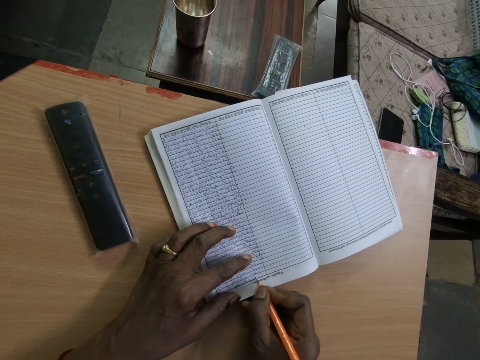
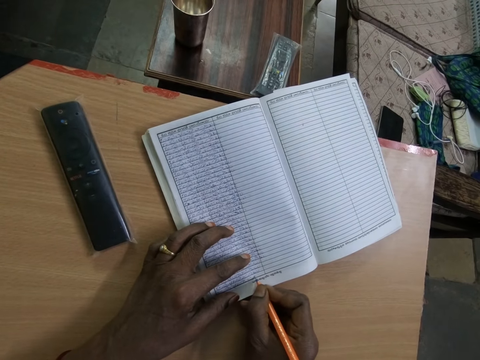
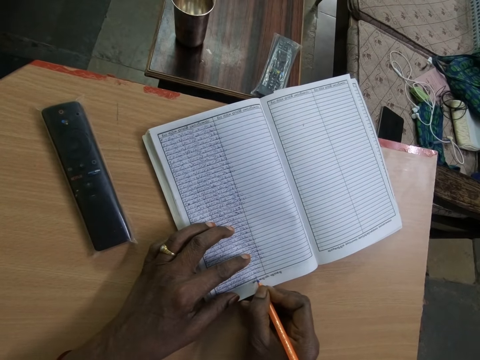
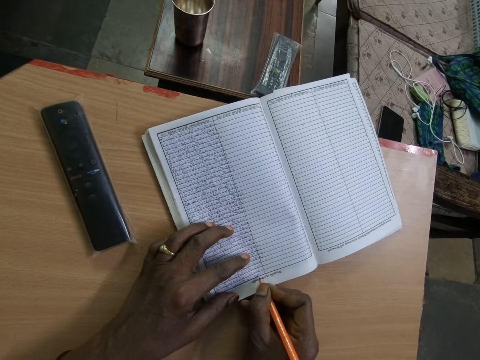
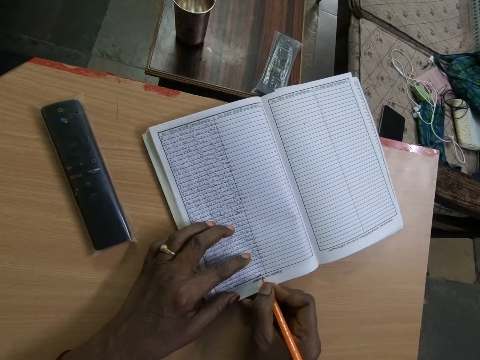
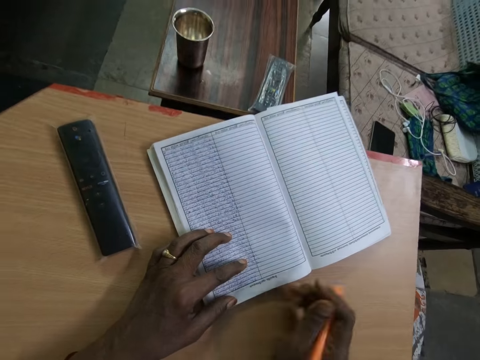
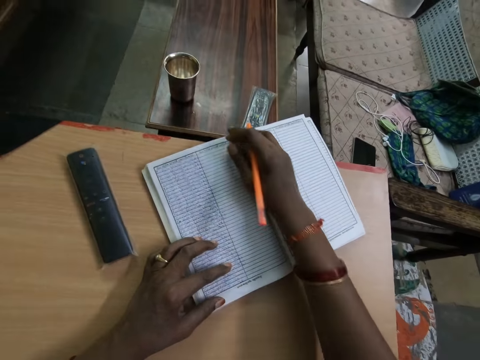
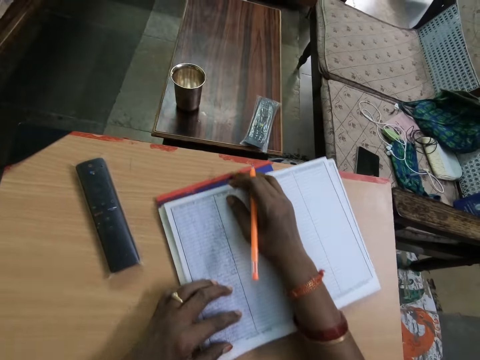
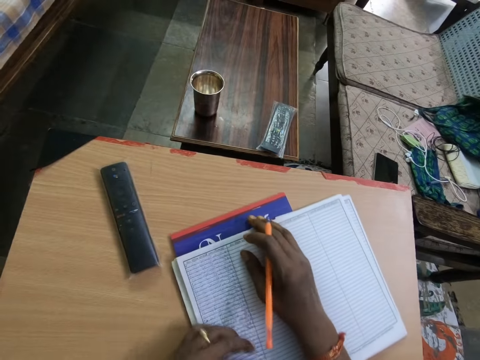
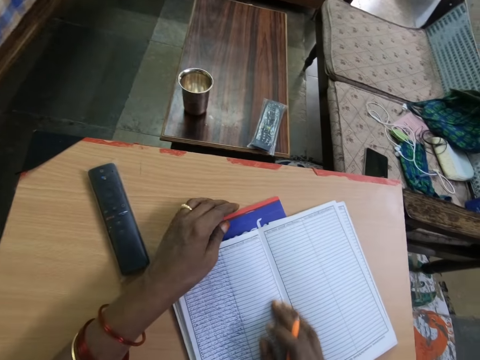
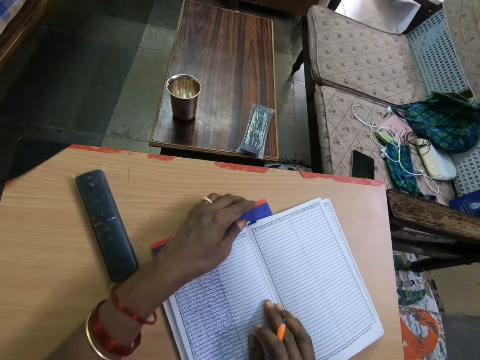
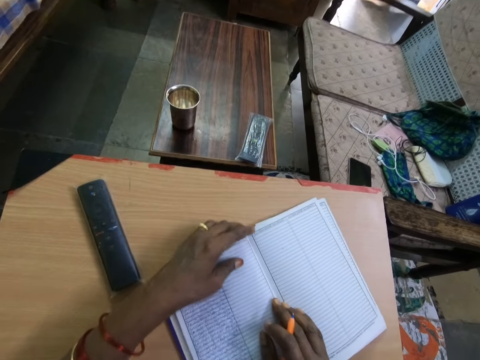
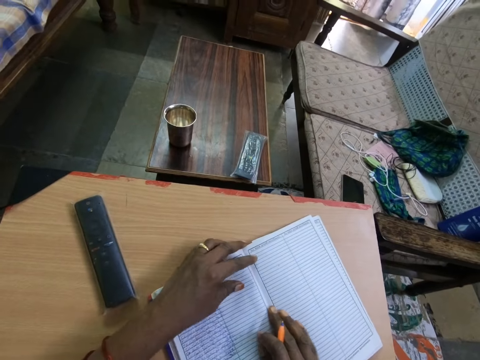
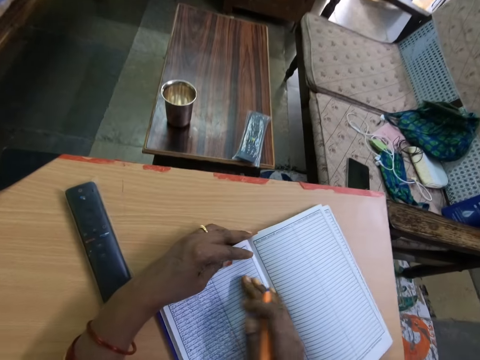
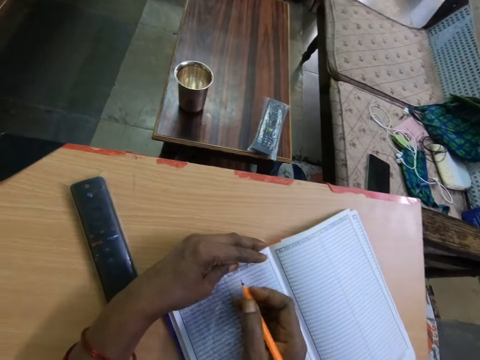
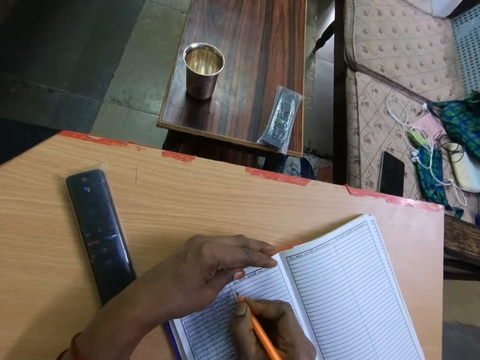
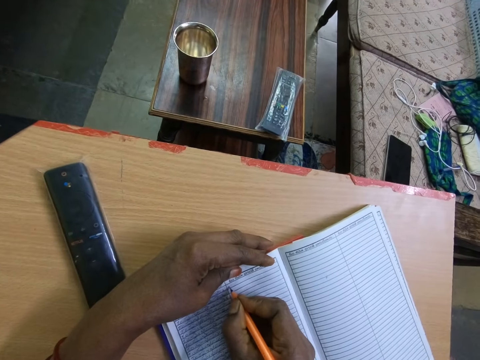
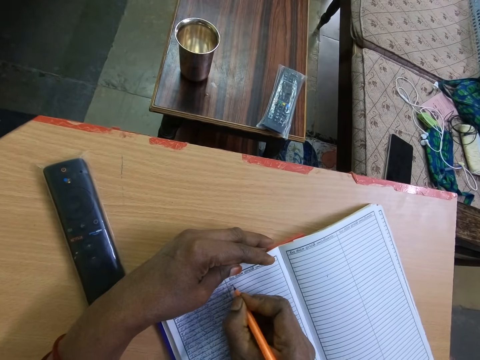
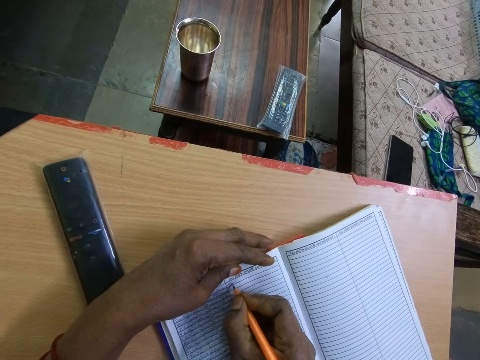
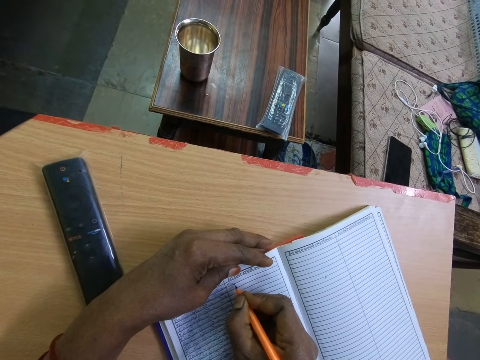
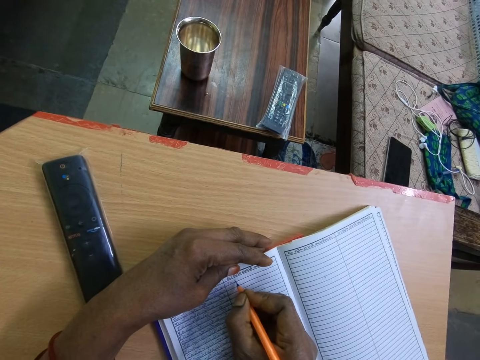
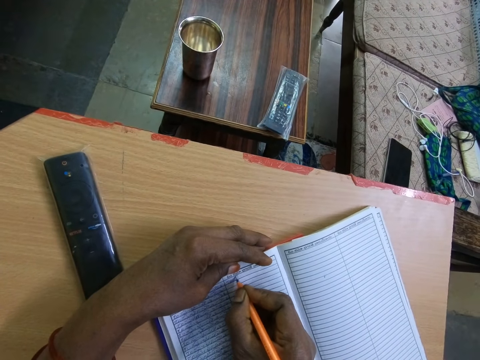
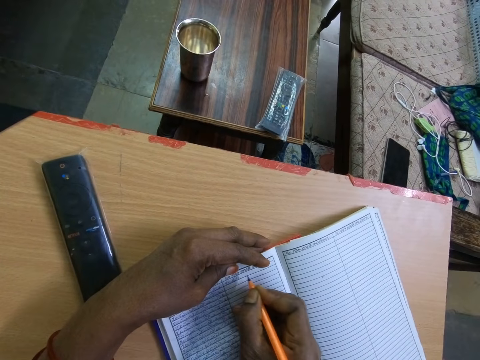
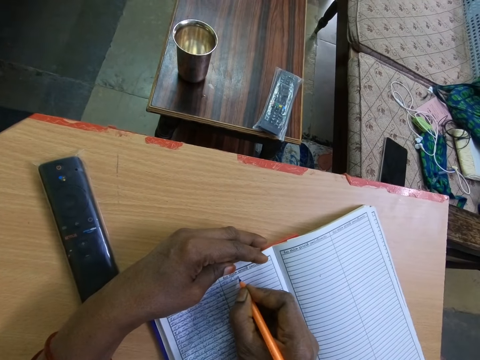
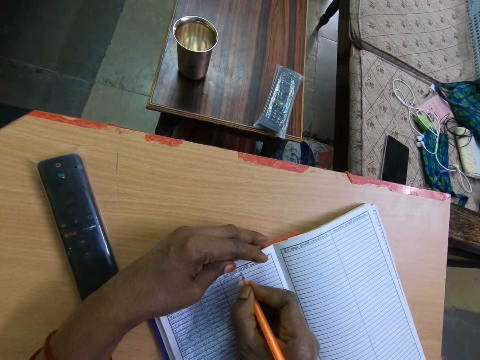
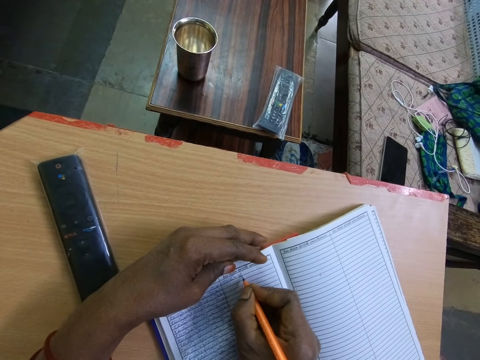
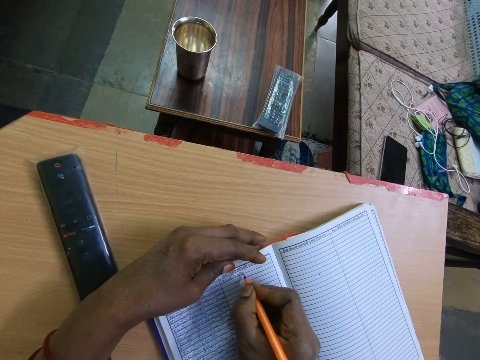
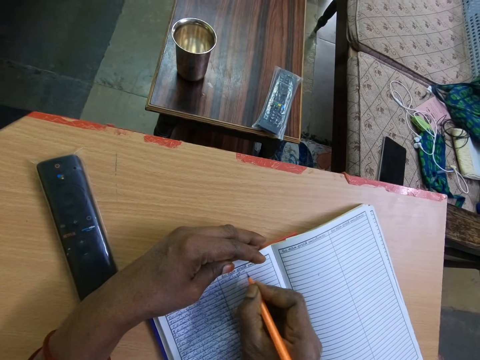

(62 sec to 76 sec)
The camera wearer moves the book on top of the book on the table with her right hand. She moves the book on the table with her left hand. She places her left hand on the book on top of the book on the table. She writes on the book on top of the book on the table with the biro in her right hand.

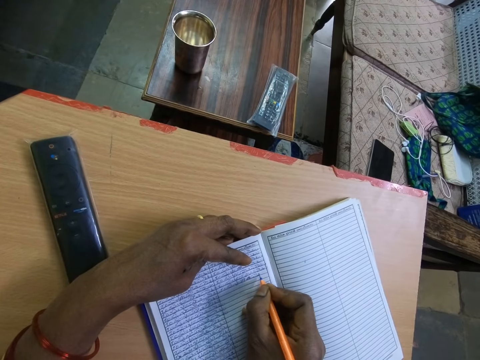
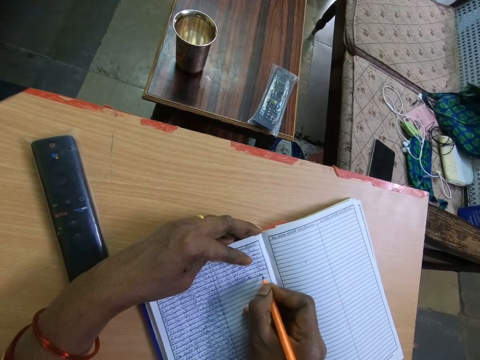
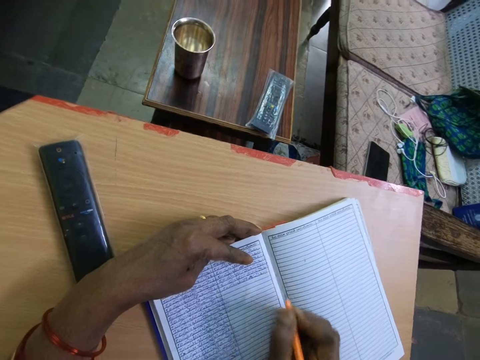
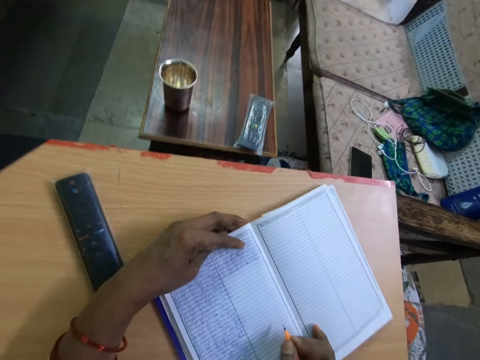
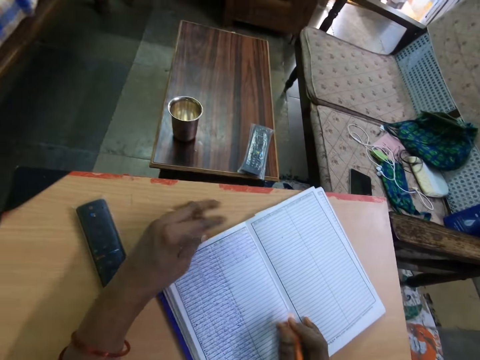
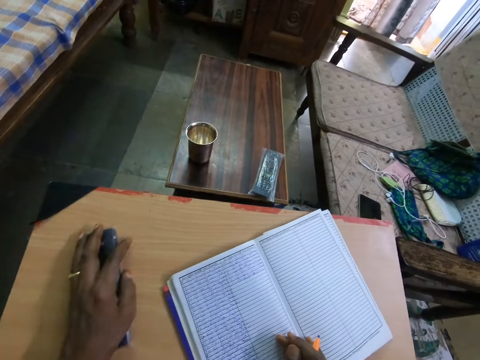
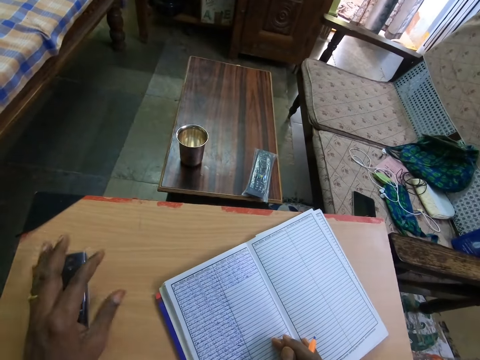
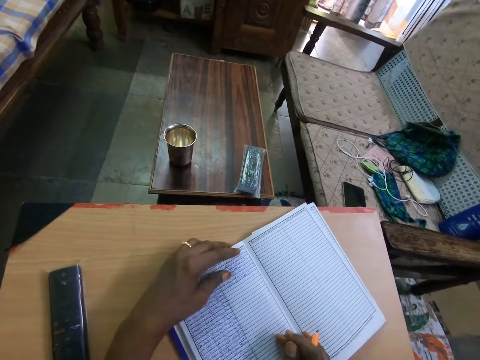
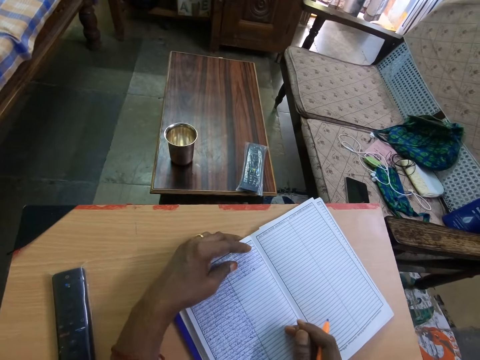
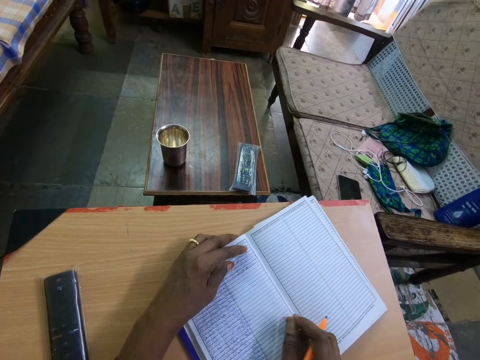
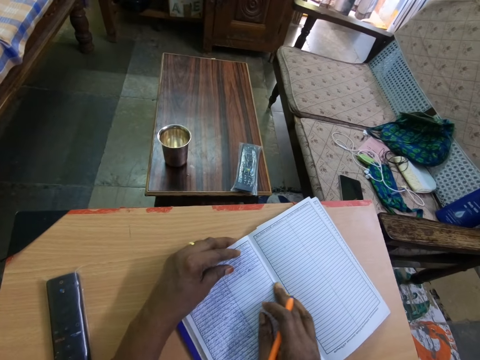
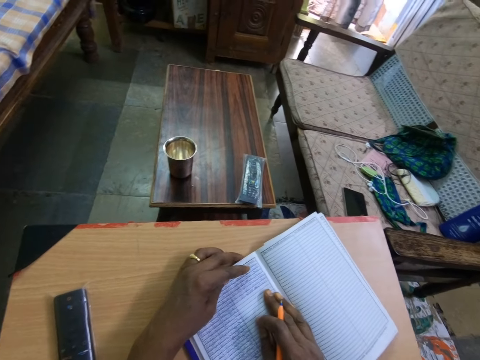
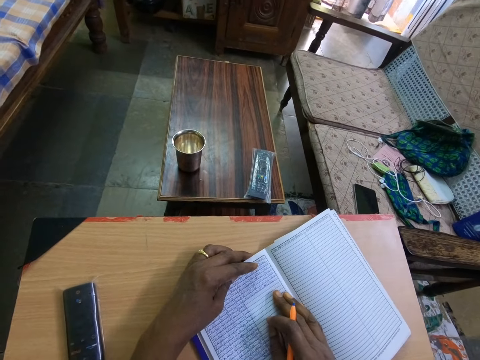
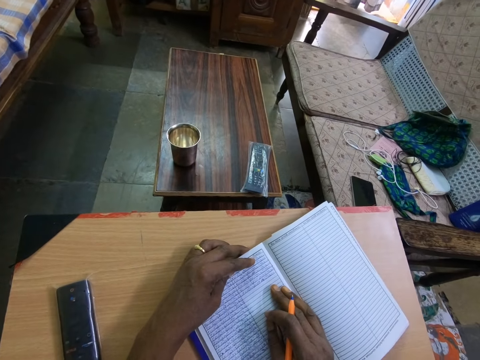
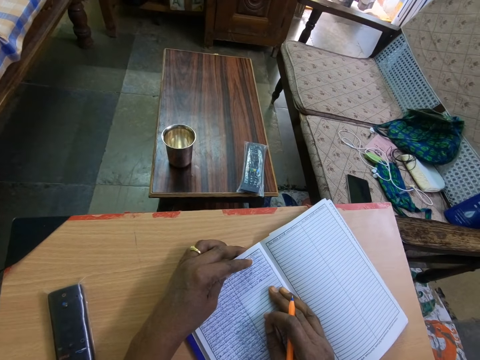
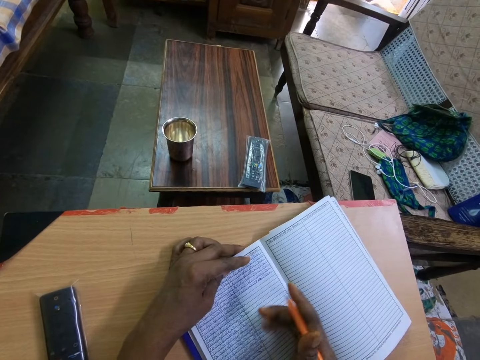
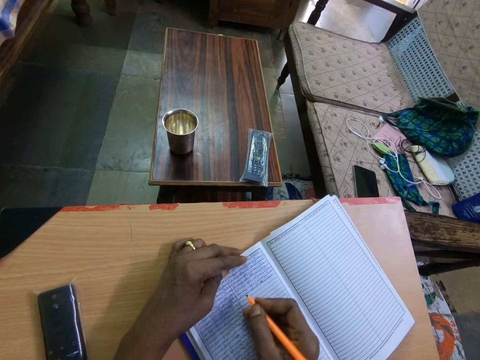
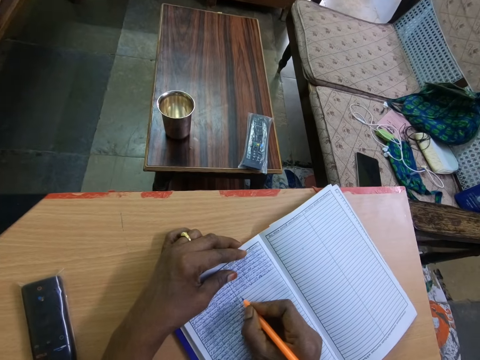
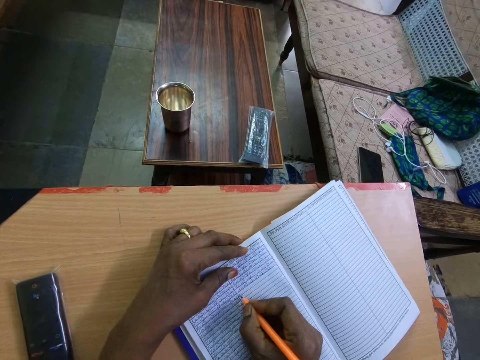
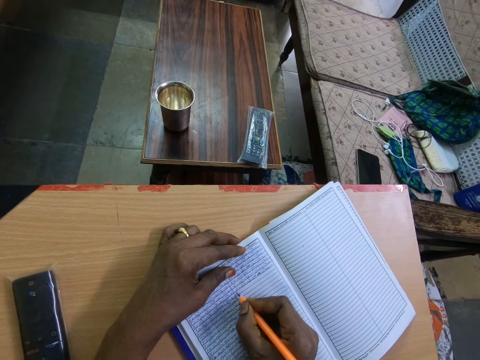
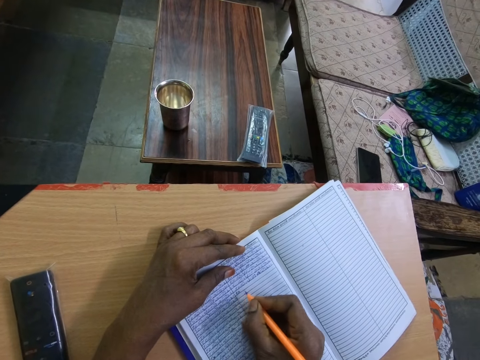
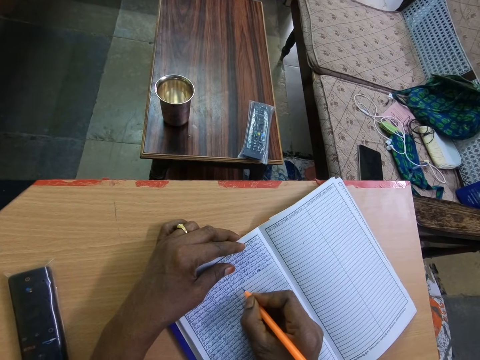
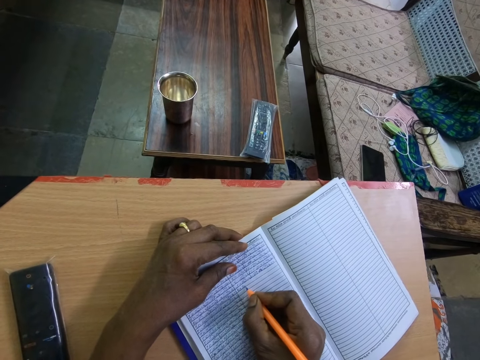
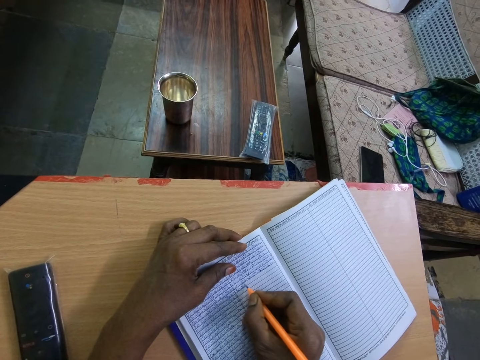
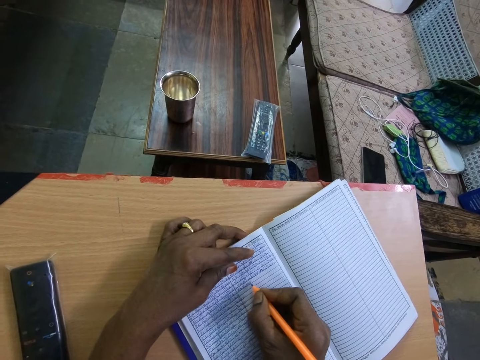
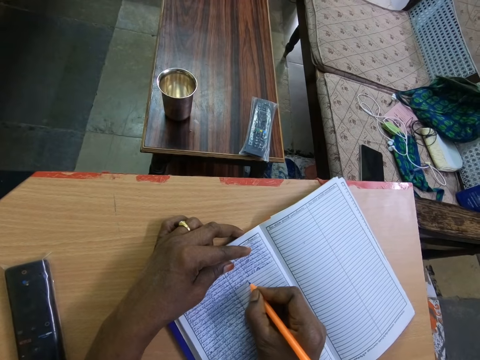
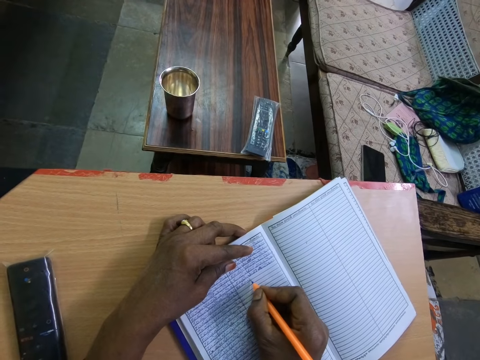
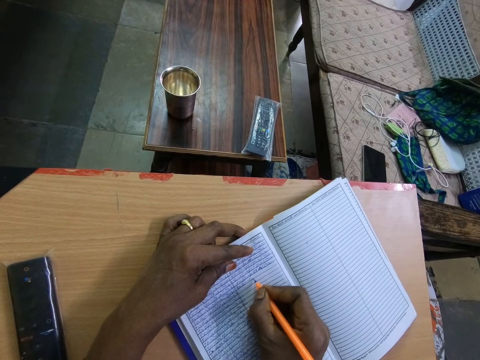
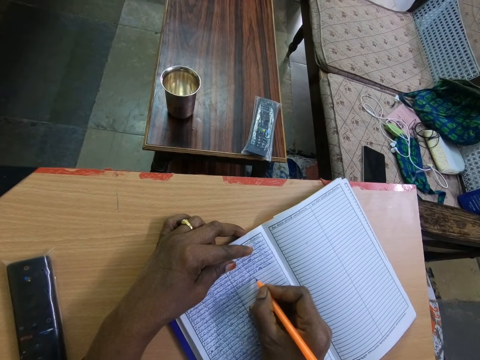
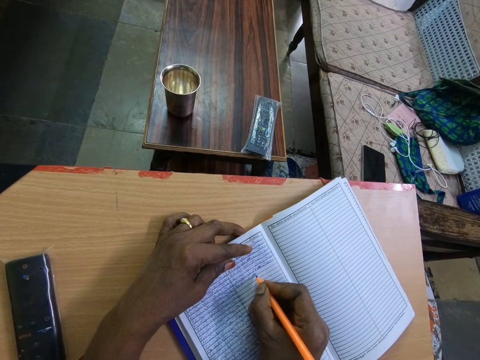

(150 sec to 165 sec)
The camera wearer moves the book on top of the book on the table with her right hand. She moves the remote control on the table with her left hand. She places her left hand on the book on top of the book on the table. She writes on the book on top of the book on the table with the biro in her right hand.
